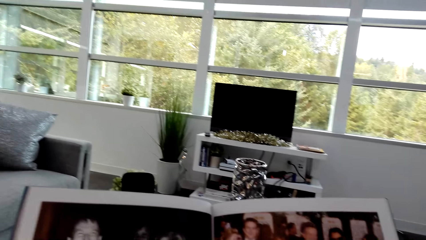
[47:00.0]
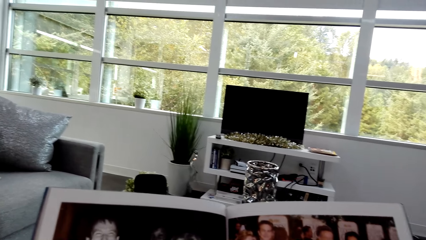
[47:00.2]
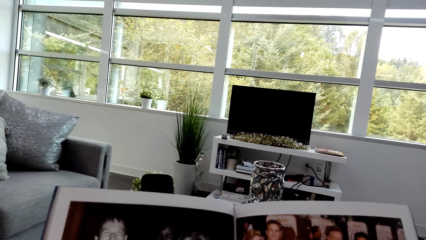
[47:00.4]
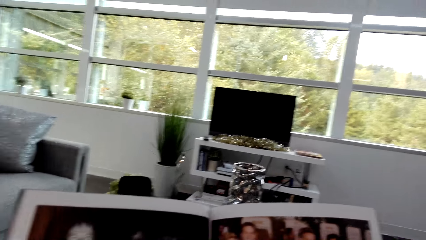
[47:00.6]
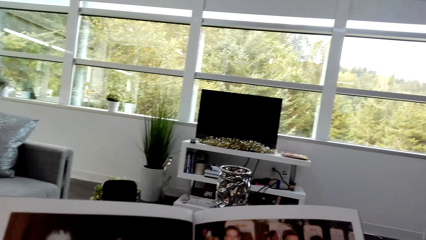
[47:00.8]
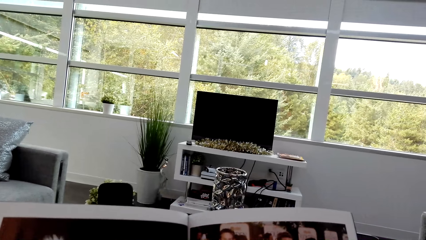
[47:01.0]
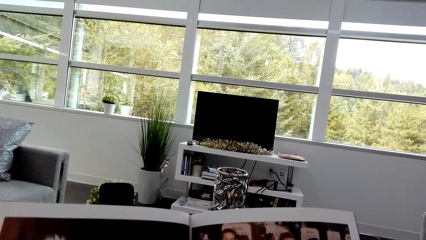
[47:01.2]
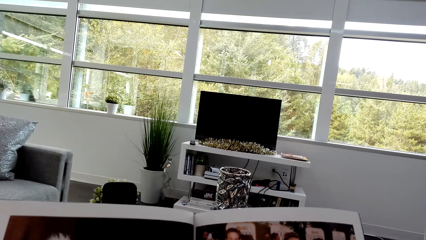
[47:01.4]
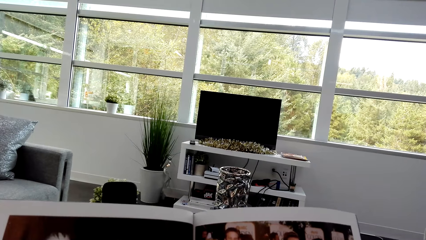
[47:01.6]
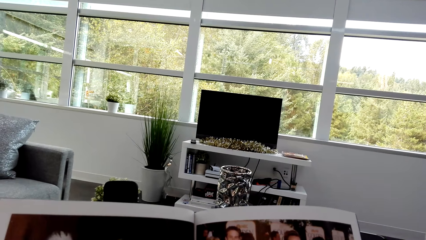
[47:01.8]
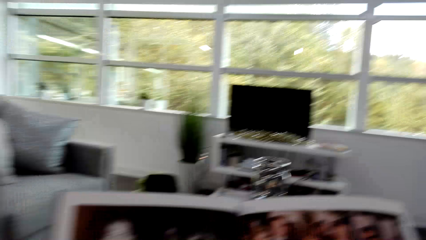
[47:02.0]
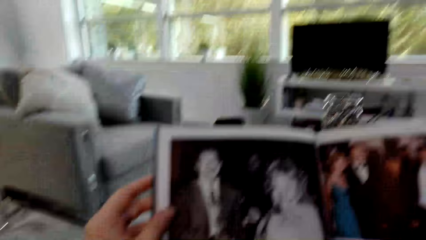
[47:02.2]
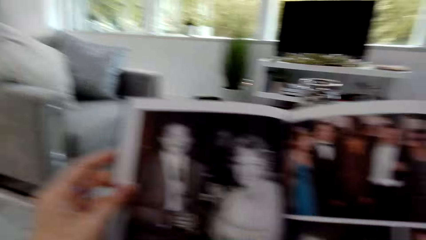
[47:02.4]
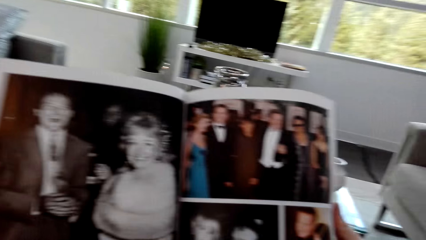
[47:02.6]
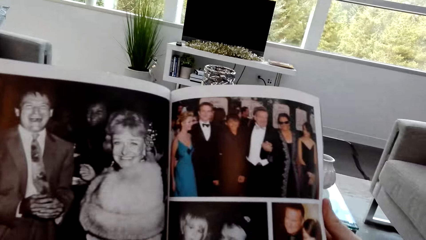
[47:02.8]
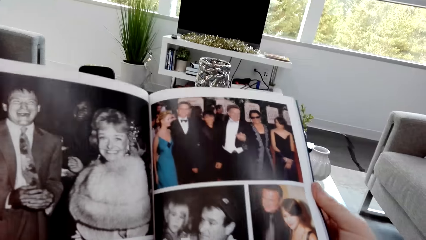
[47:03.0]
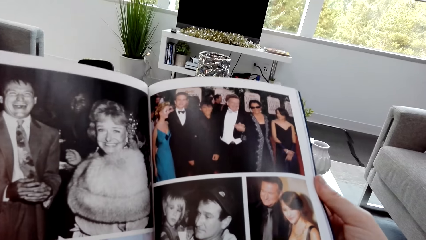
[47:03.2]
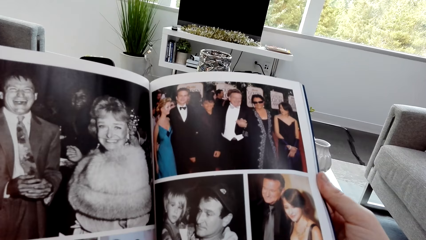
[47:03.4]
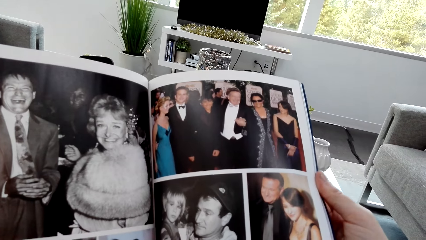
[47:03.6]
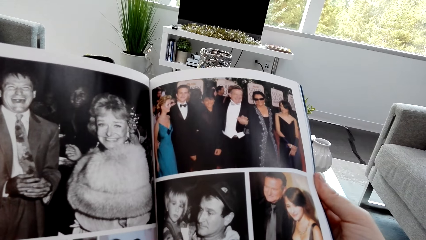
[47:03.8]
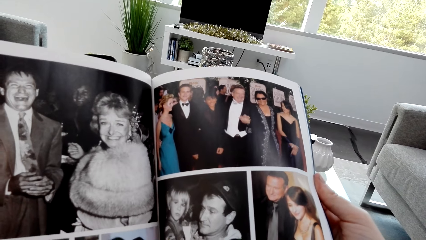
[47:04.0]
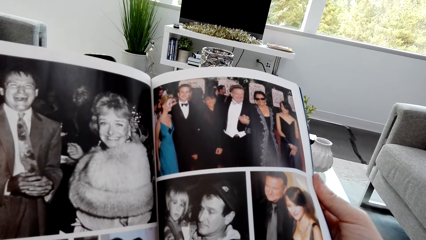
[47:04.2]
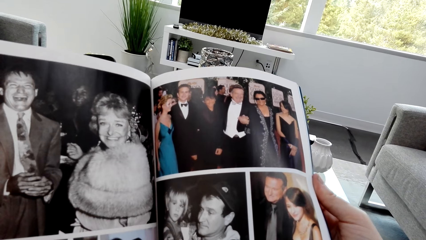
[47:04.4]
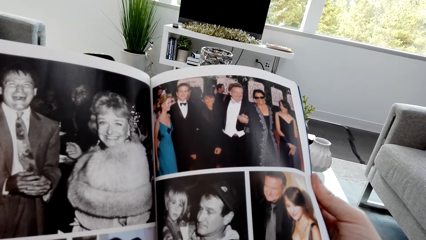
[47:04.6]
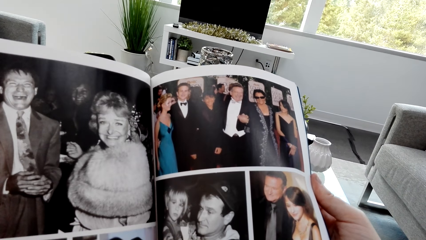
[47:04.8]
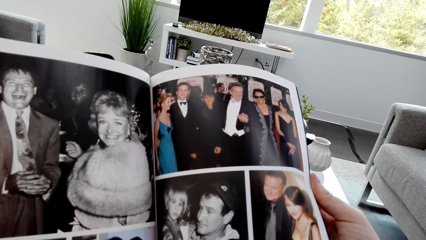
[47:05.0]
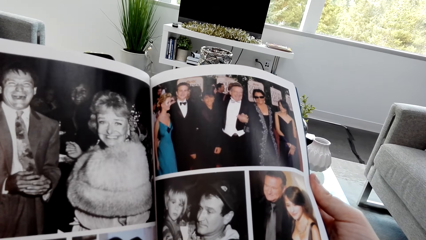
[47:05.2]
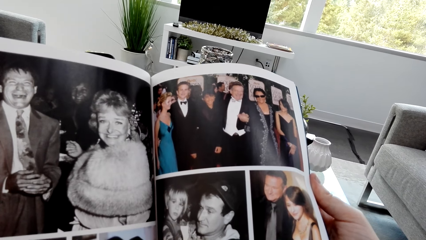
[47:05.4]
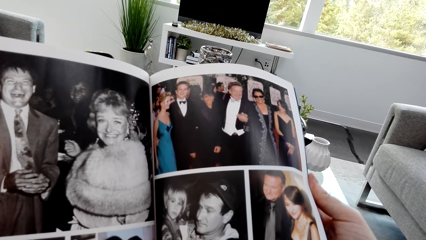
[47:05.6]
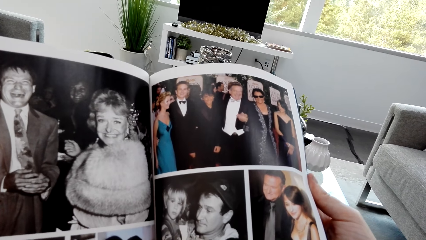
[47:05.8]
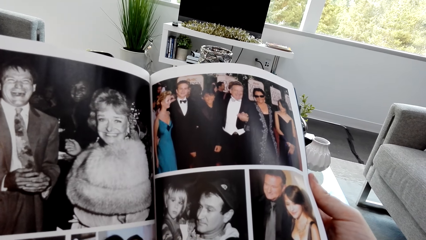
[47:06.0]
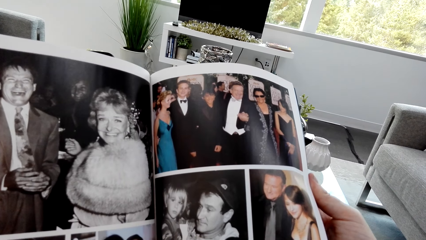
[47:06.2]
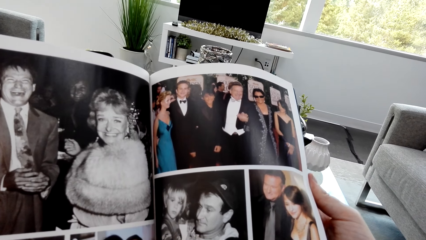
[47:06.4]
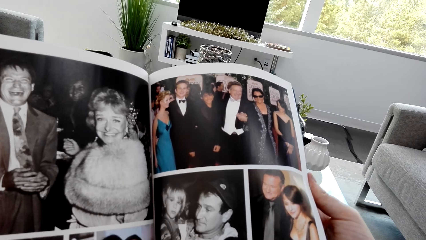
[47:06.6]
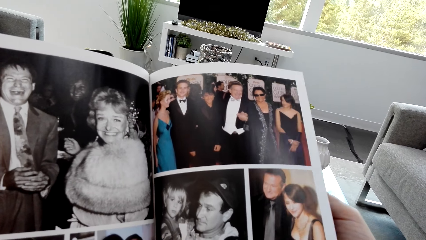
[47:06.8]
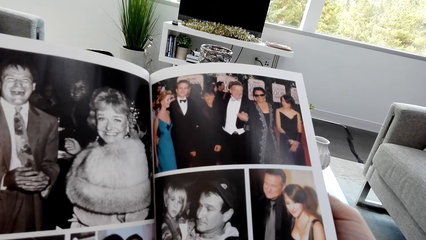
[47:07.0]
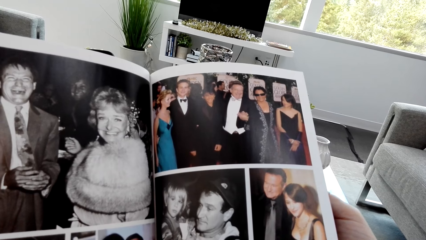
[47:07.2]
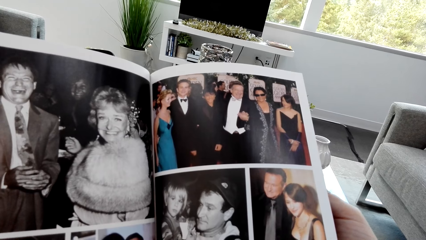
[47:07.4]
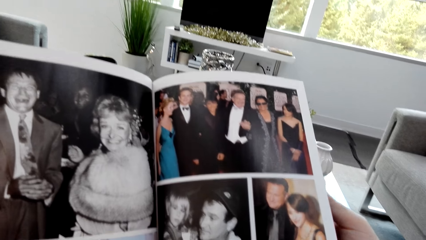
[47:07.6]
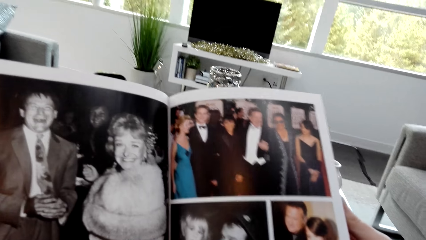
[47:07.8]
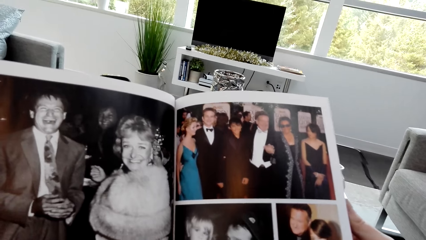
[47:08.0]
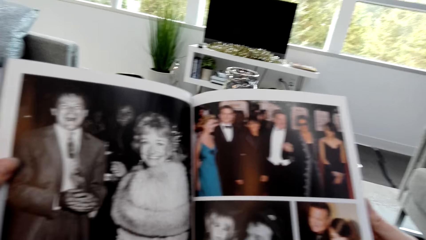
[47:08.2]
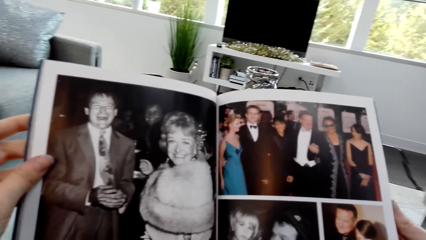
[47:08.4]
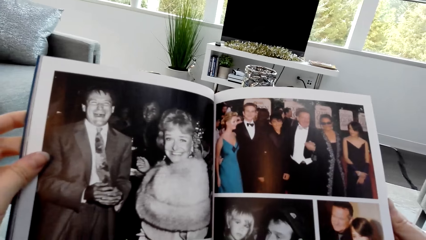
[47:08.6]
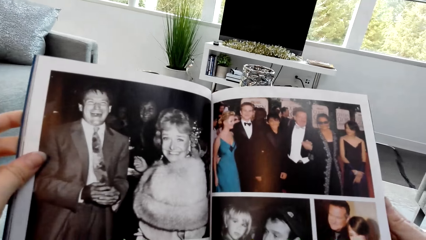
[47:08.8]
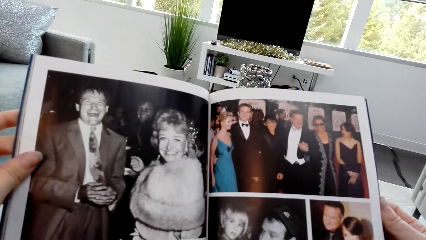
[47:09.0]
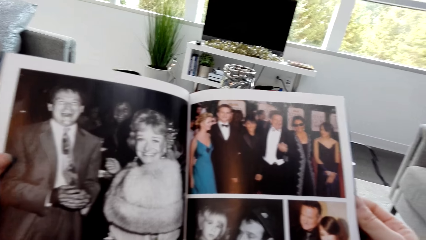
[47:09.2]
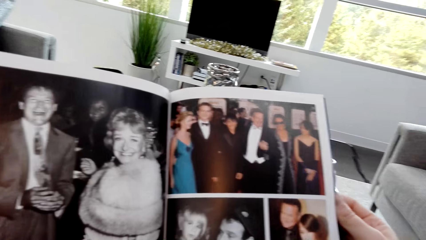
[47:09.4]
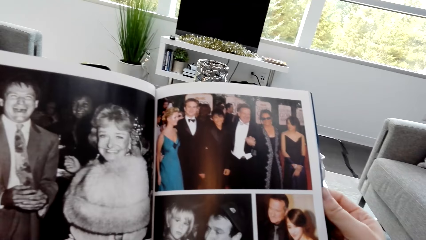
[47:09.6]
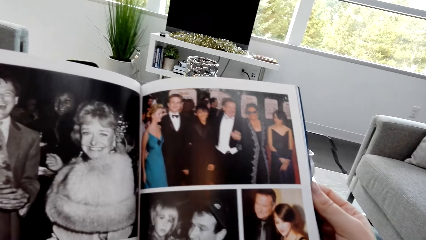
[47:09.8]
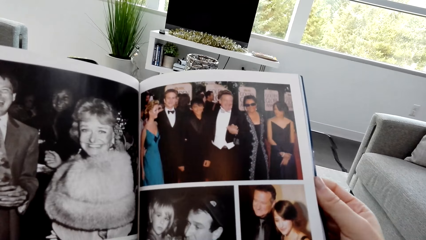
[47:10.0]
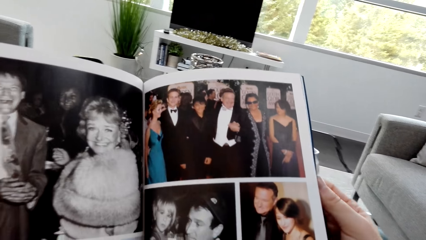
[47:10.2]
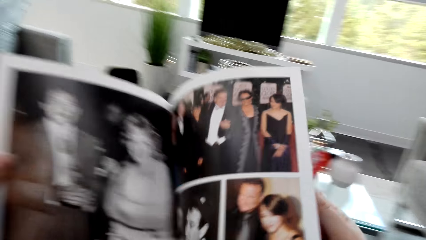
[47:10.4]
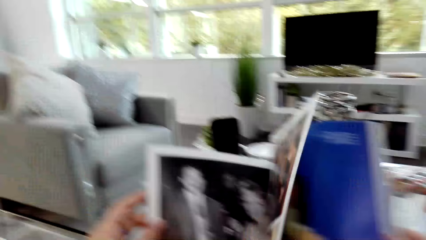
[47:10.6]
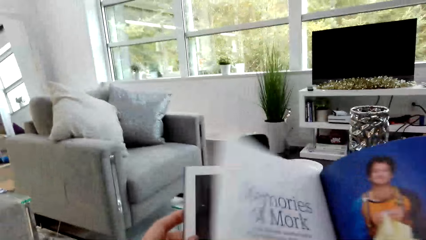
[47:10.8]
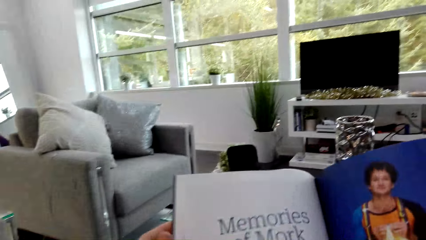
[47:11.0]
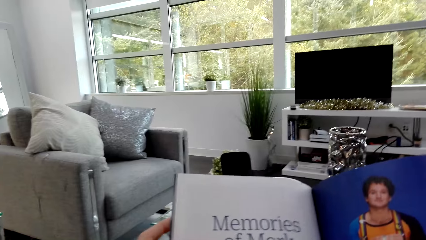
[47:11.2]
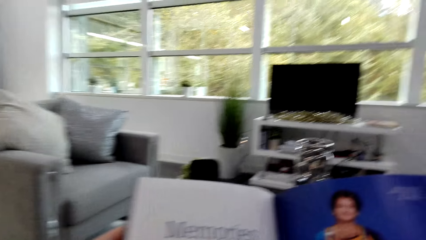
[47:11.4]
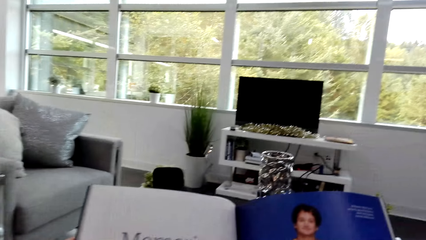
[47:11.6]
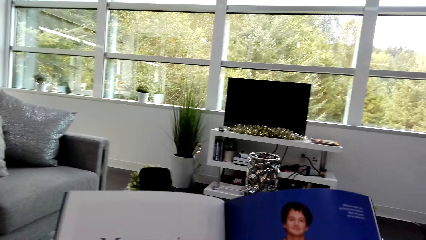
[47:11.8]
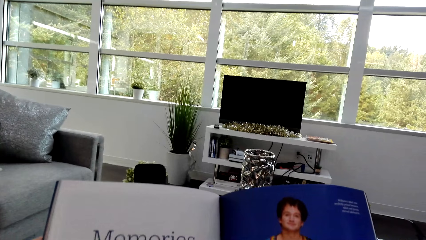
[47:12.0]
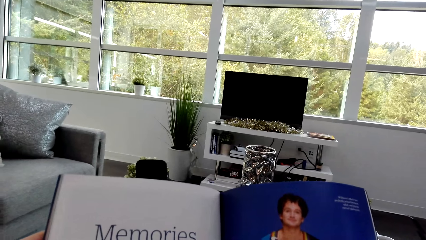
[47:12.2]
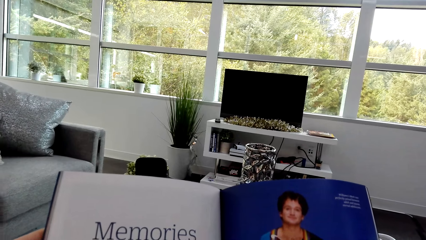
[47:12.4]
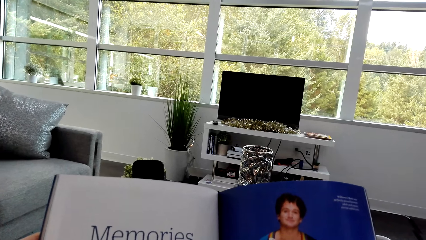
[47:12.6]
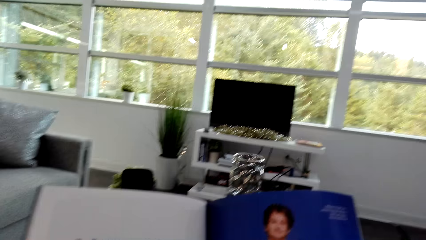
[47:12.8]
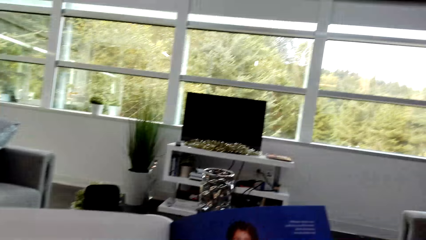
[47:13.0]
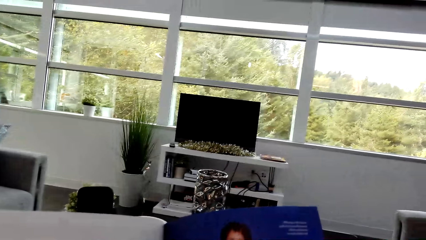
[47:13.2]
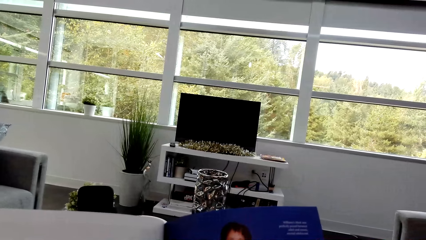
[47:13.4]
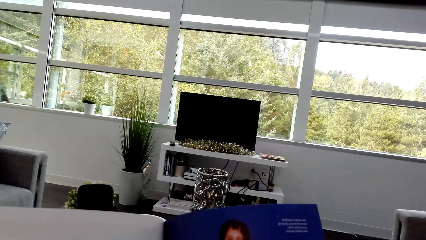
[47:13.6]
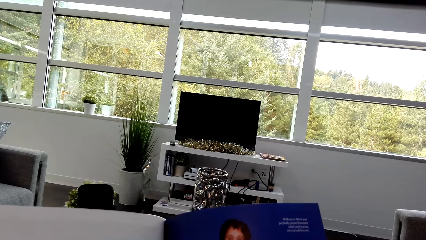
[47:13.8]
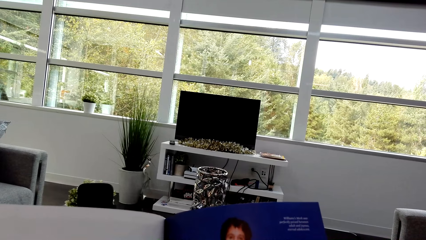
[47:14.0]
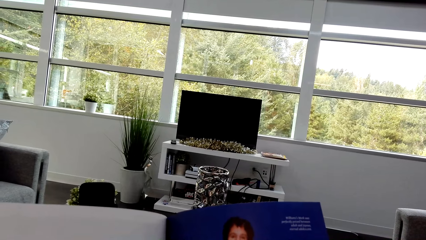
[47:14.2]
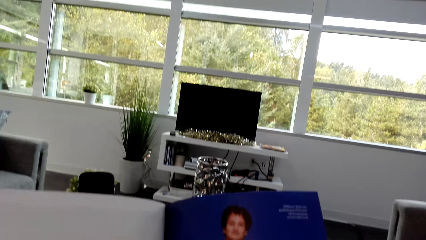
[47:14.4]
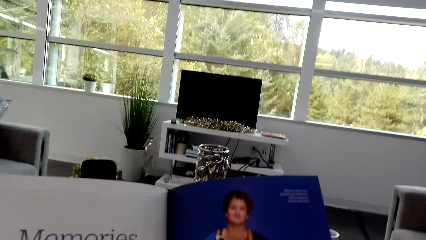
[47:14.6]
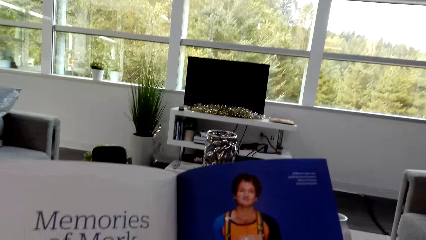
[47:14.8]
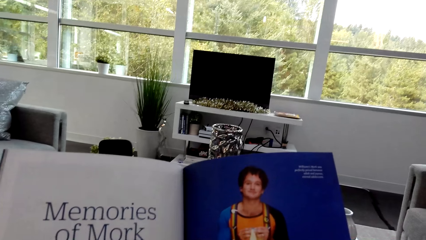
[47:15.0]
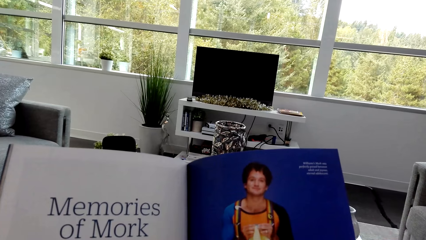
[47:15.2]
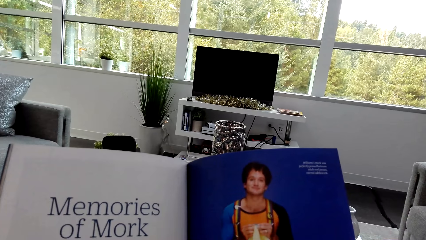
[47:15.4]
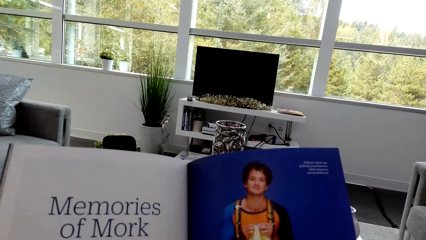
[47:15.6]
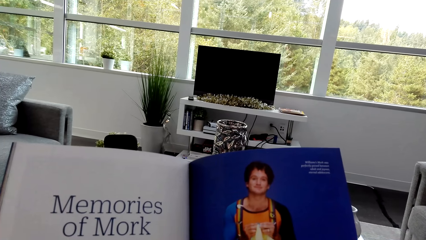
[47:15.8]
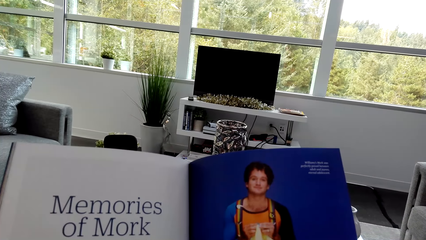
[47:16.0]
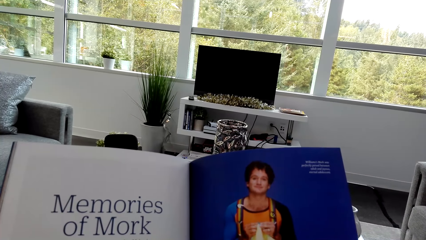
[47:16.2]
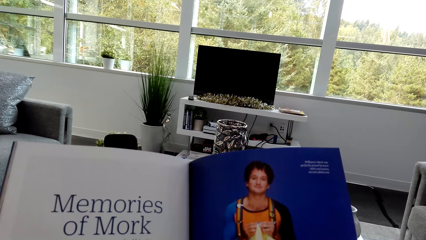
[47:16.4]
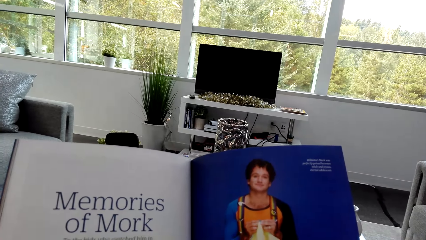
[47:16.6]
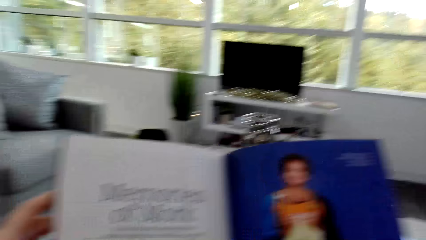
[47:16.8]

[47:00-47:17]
The camera wearer opens the page of the book and reads the book.
